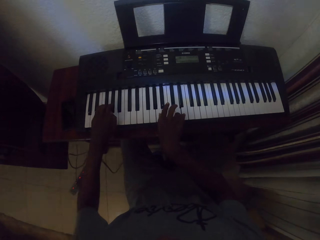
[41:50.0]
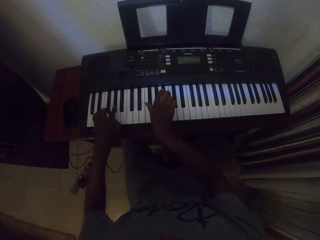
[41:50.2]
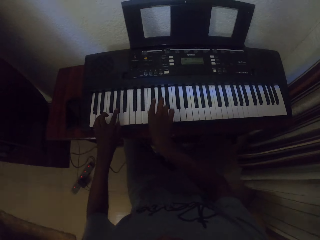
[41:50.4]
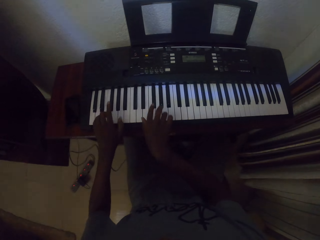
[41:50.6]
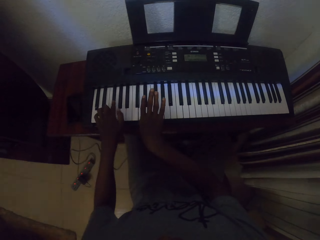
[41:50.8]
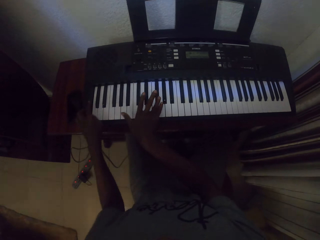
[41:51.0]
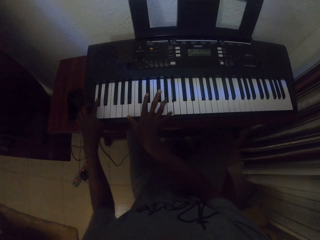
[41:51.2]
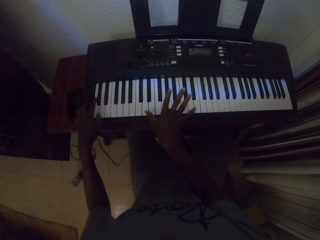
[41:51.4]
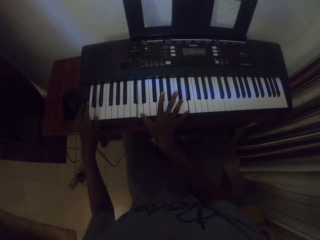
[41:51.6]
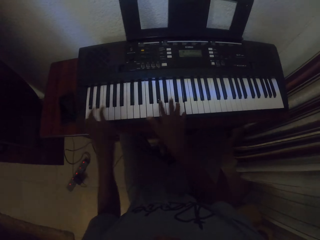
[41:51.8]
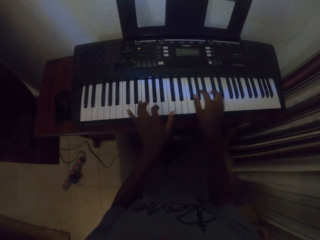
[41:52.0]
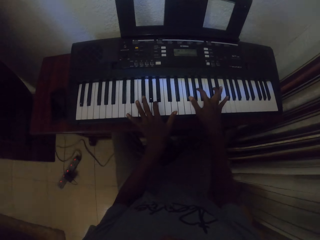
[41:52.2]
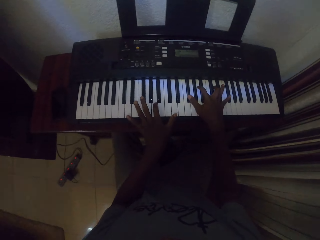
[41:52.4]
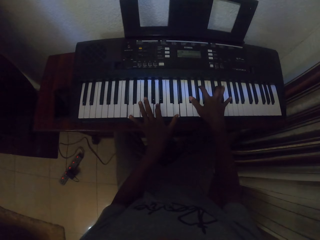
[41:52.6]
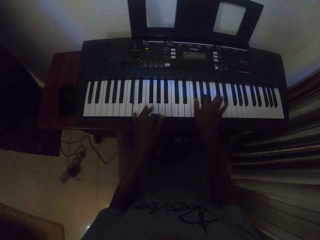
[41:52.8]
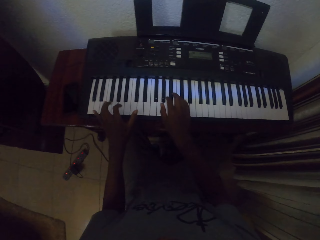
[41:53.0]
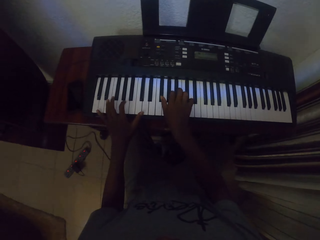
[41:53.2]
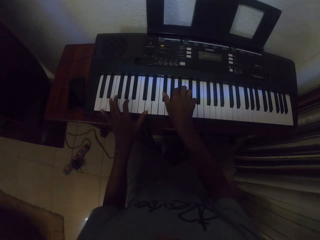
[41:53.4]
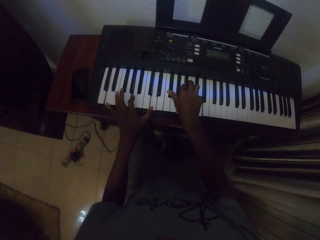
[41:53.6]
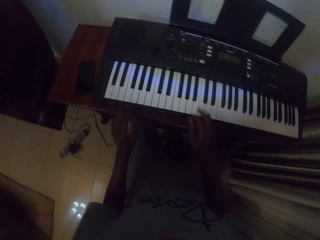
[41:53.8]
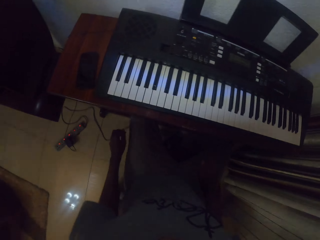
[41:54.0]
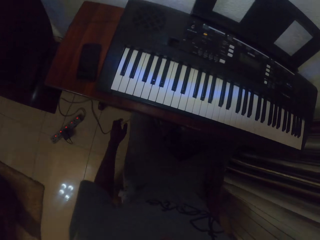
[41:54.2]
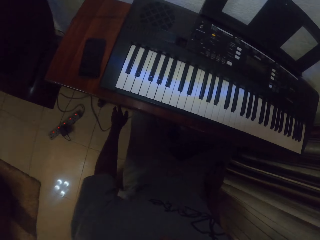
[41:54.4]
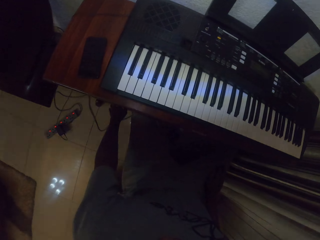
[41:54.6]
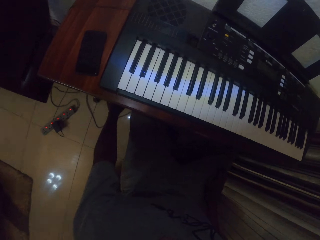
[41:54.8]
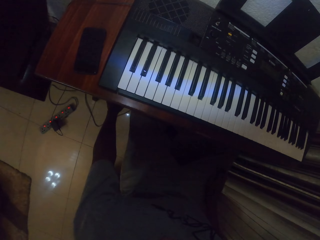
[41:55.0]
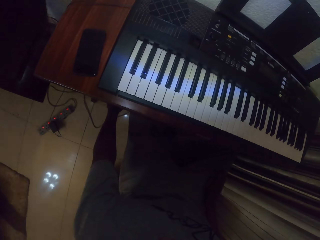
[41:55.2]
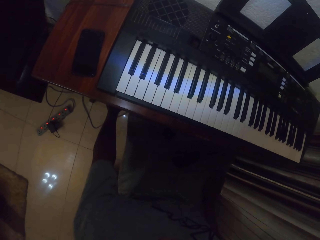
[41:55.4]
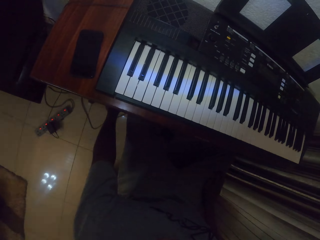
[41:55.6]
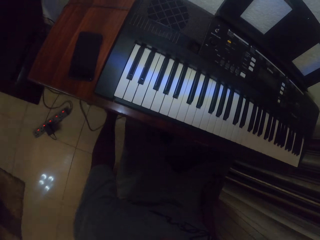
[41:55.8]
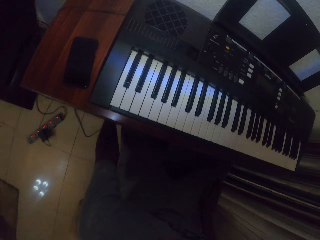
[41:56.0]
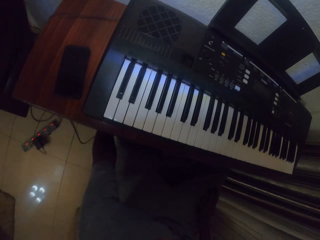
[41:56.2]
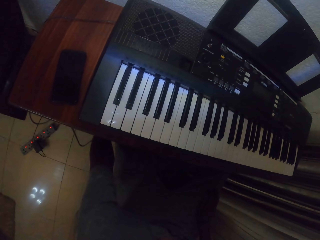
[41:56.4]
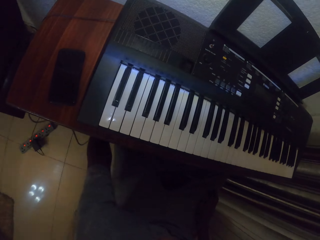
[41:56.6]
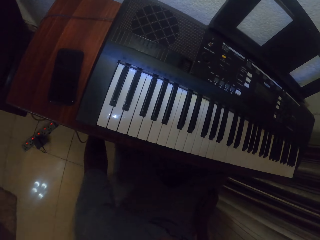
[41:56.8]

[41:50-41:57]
The camera wearer plays a piano. He lowers his hands and stretches his left hand. He plays the piano. He plays the piano again.
